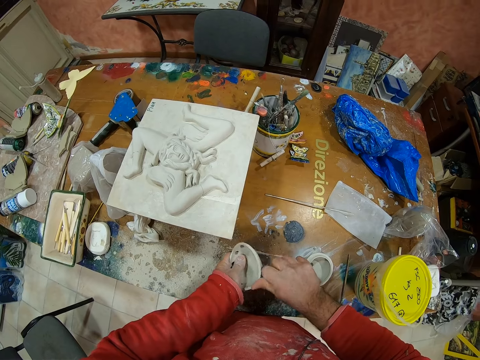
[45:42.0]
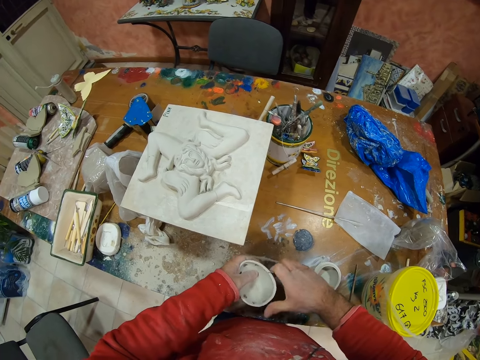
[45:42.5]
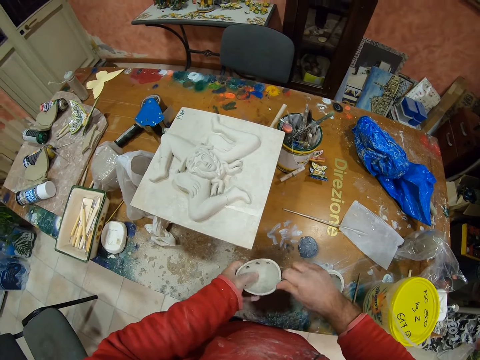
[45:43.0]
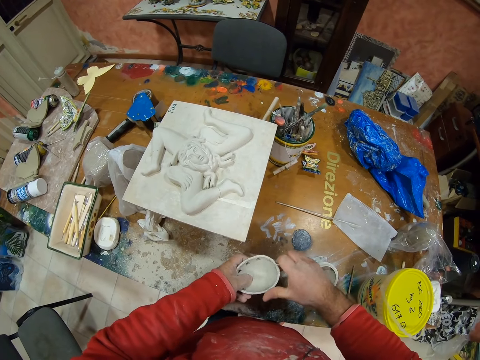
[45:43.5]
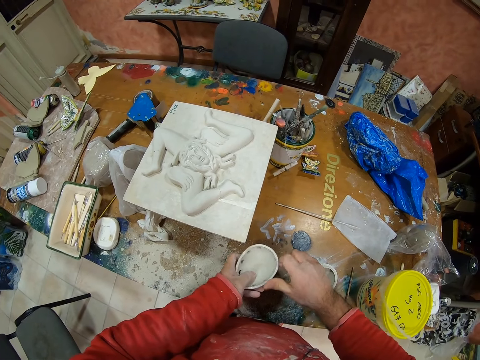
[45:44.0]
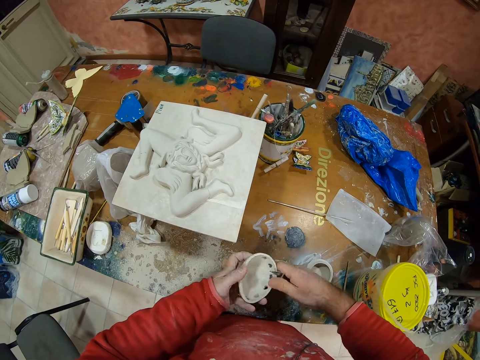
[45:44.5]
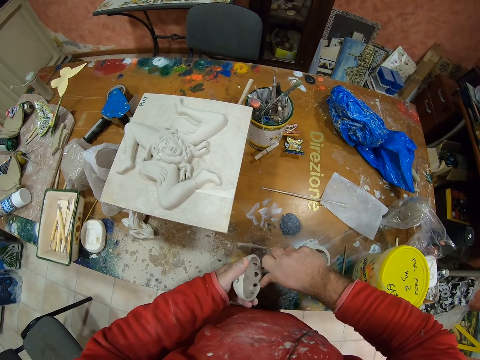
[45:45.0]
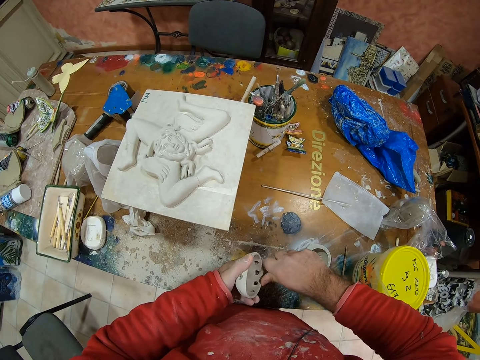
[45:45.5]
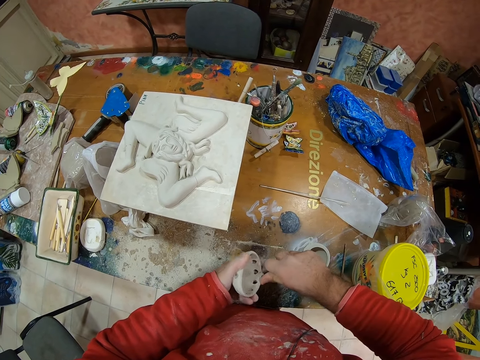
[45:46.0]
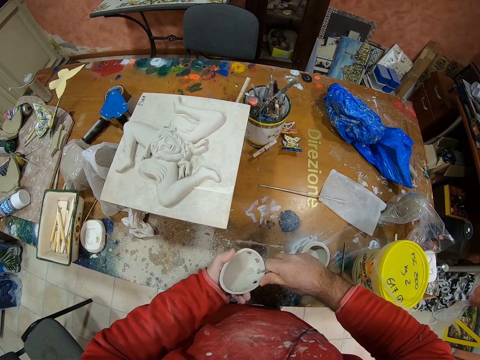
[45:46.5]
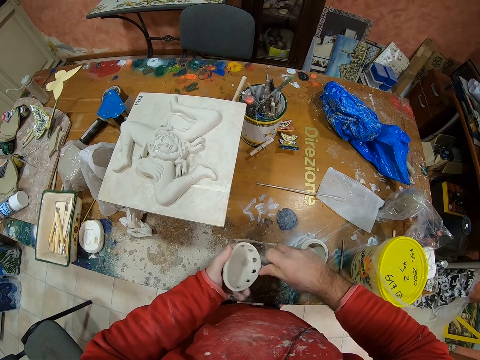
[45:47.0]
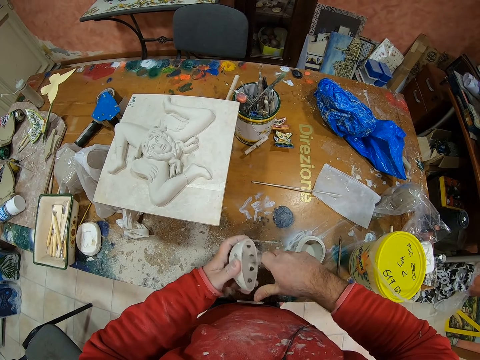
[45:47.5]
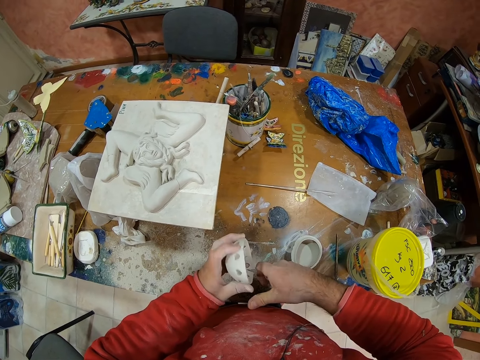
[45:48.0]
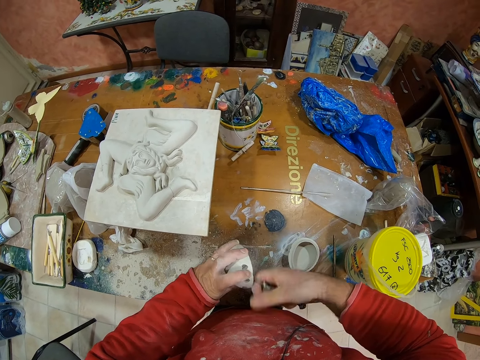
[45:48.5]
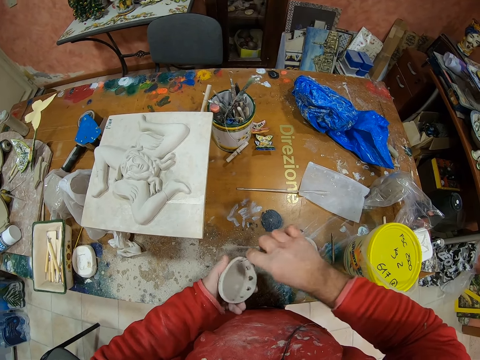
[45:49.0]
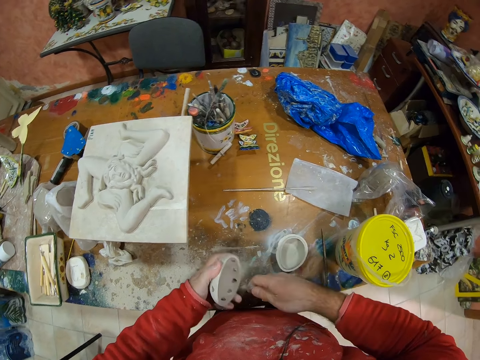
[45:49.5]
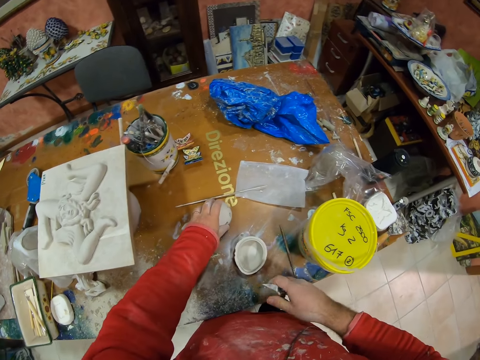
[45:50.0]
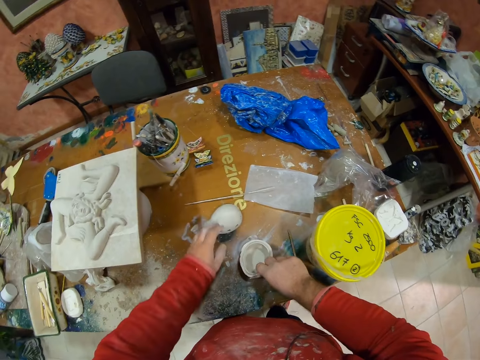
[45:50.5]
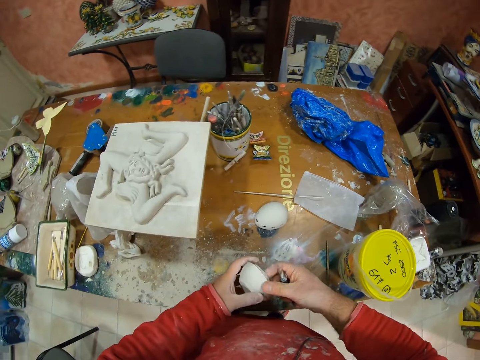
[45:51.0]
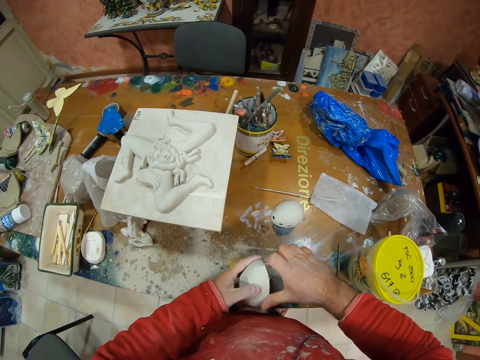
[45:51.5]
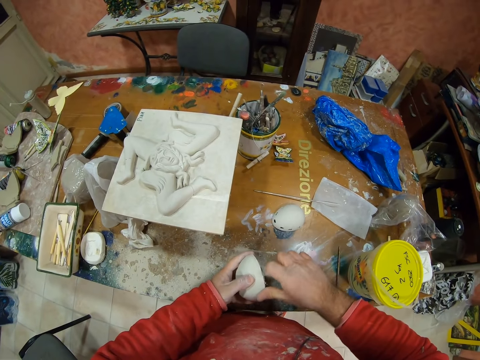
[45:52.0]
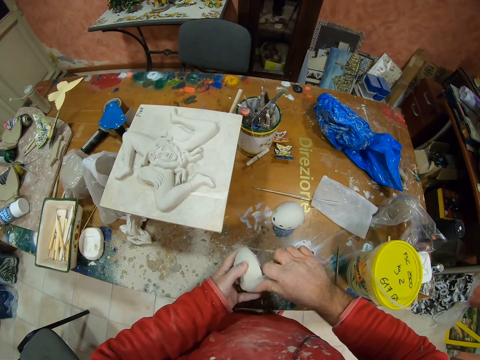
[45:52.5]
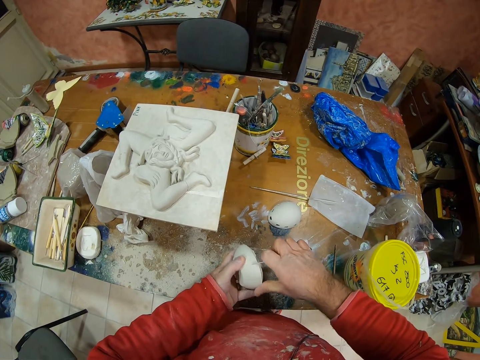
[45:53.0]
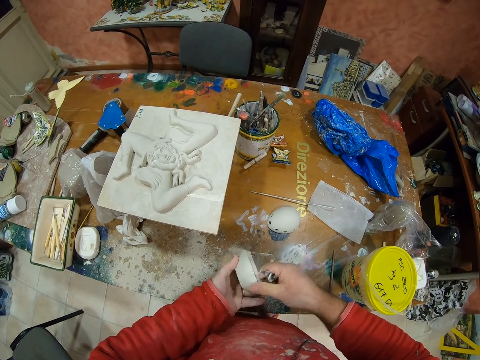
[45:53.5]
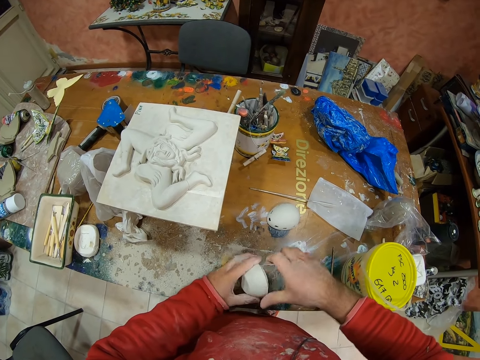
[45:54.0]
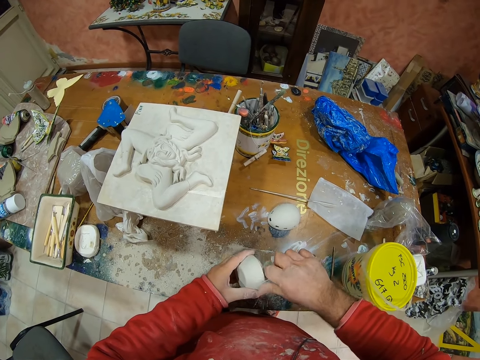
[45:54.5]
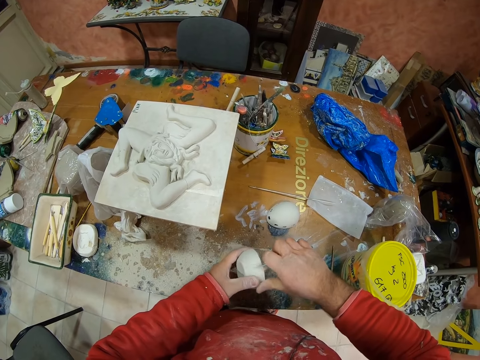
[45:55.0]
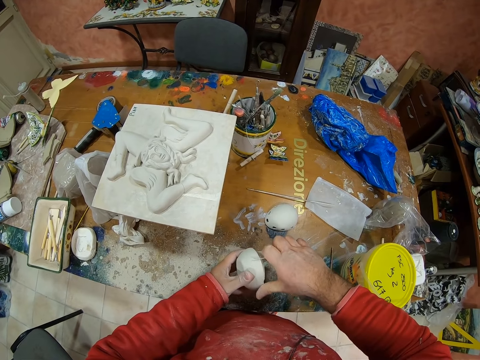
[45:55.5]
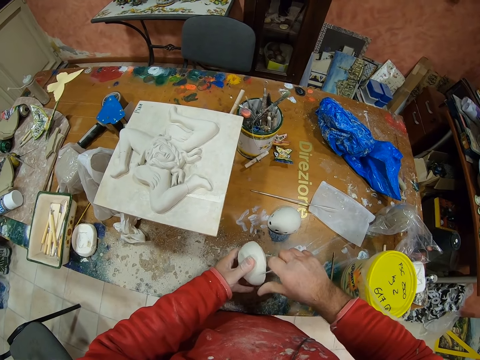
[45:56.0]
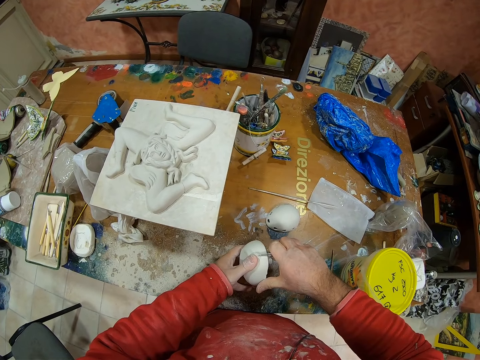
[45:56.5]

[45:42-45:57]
The camera wearer places the pottery on the table. He picks the utility knife on the table with his right hand. He smoothens the pottery edges with the utility knife.

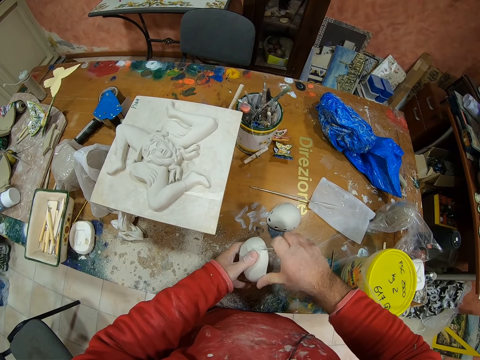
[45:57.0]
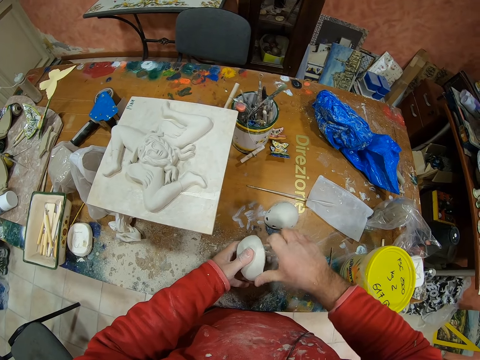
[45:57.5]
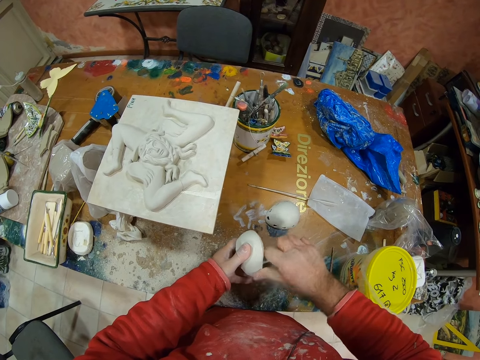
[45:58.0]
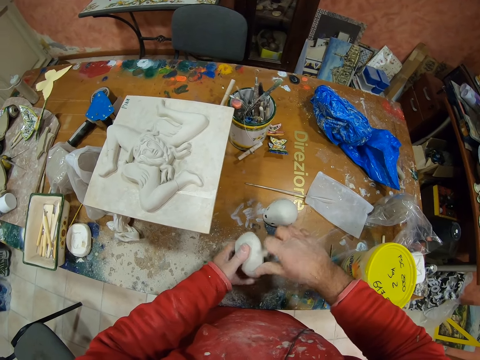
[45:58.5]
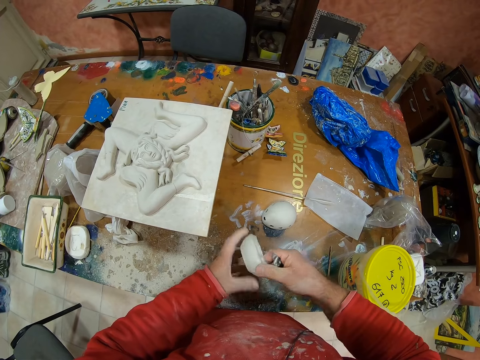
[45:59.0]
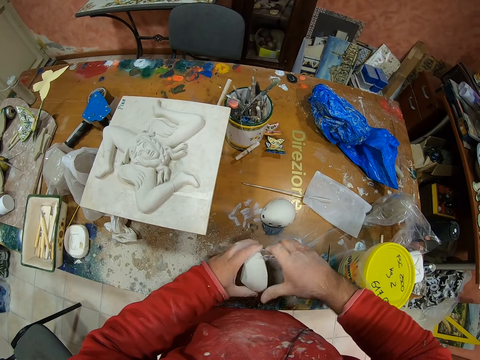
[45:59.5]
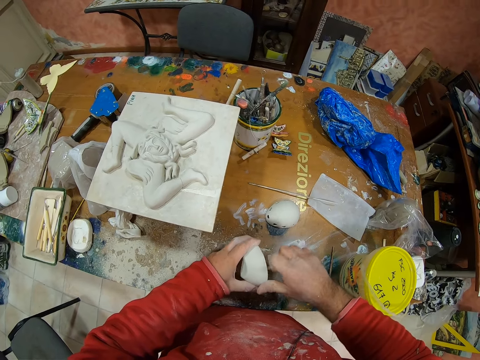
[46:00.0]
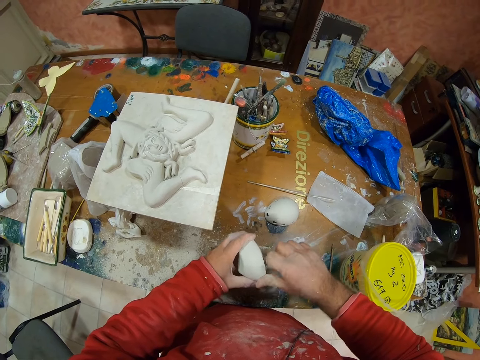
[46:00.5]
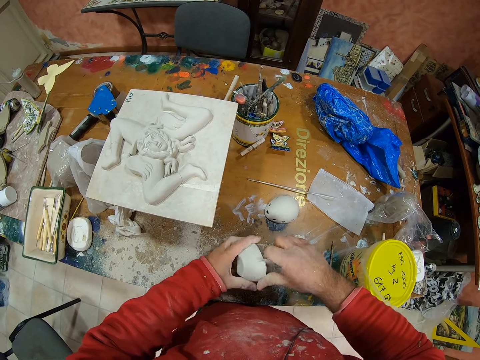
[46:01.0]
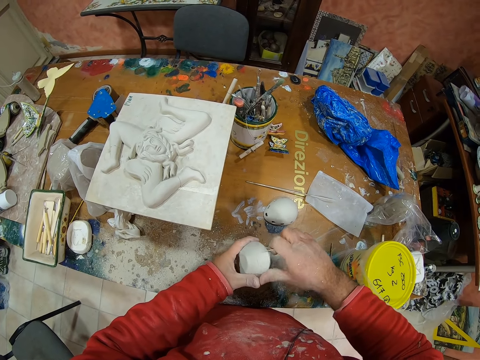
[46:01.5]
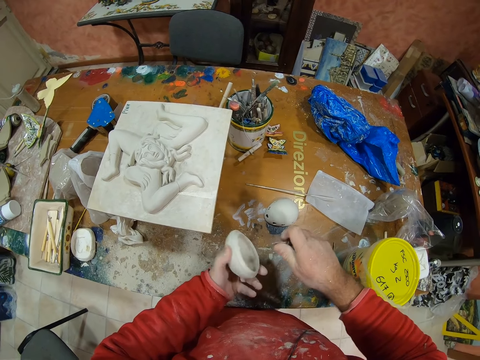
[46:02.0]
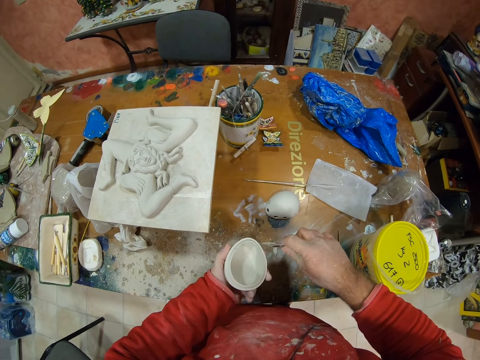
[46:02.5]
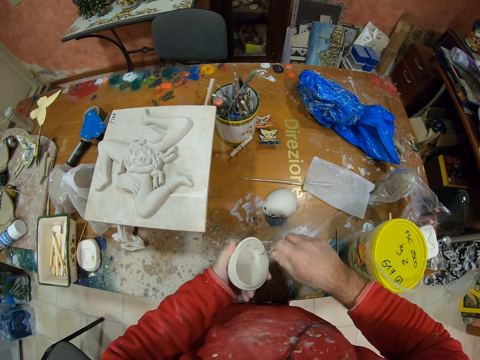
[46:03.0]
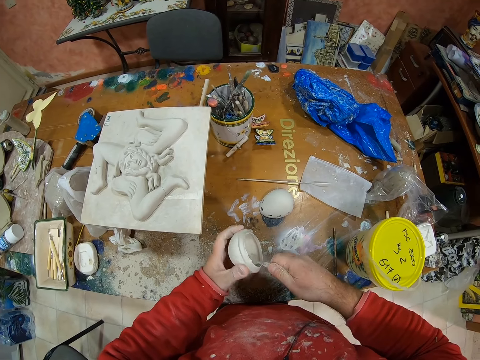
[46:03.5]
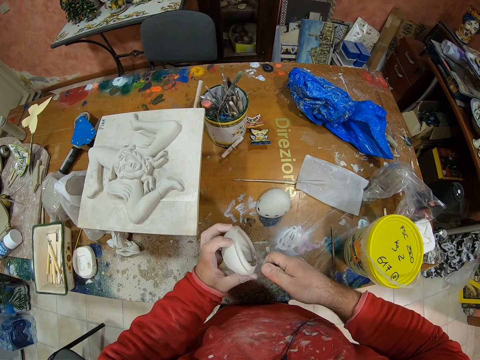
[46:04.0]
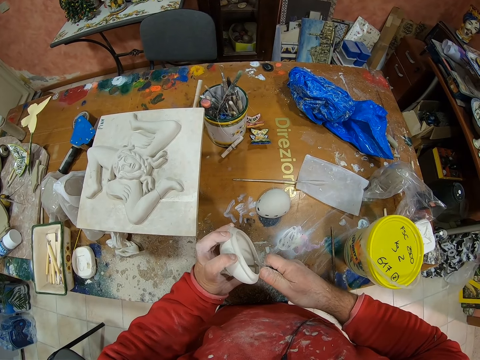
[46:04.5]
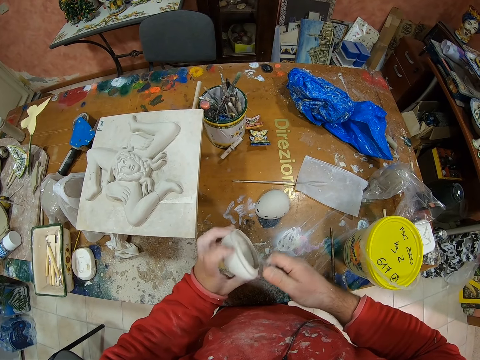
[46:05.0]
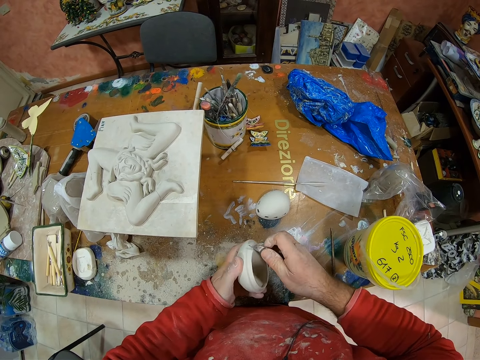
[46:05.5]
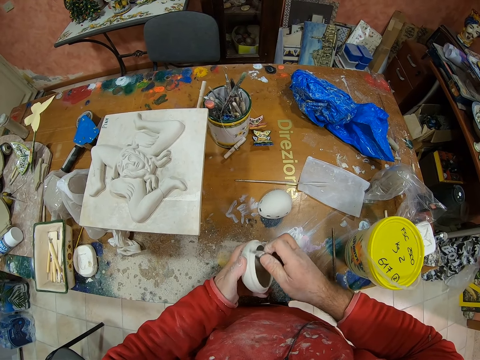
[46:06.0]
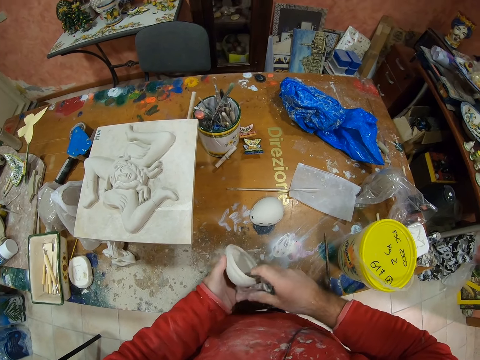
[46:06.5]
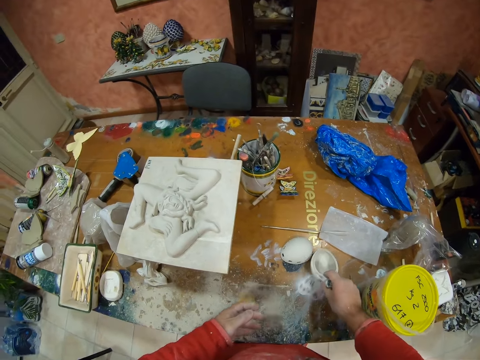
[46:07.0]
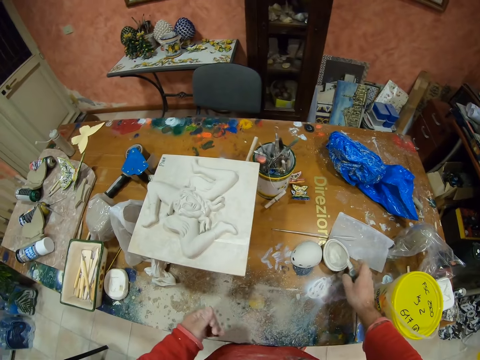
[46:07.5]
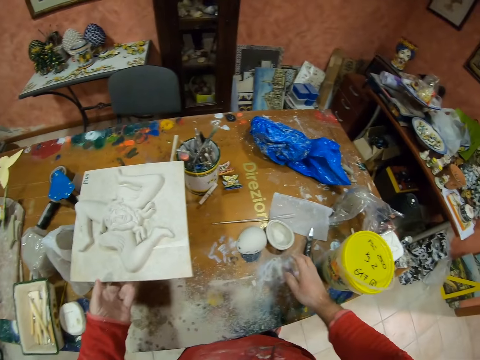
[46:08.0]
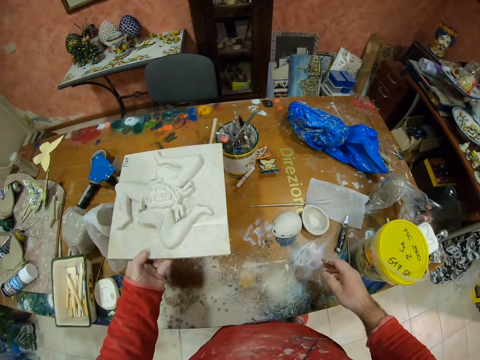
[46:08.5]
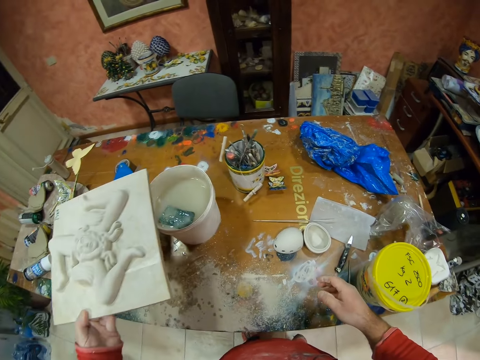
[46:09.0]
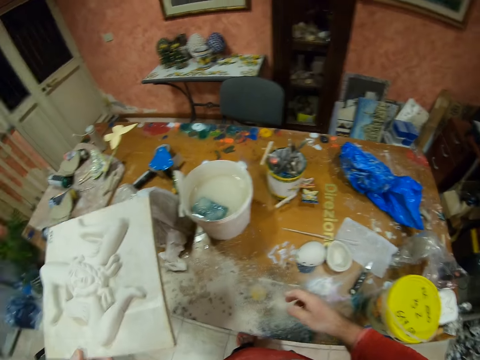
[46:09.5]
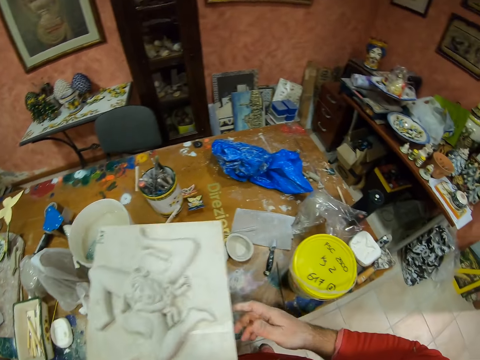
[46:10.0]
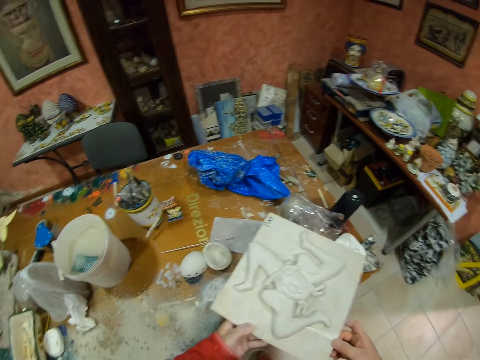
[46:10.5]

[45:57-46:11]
The camera wearer places the pottery on the table. They put the paint brush on the table. They remove the pottery on the bucket.
